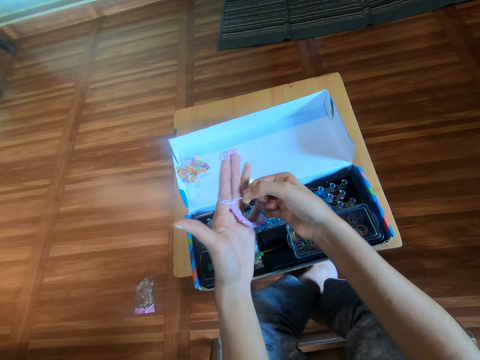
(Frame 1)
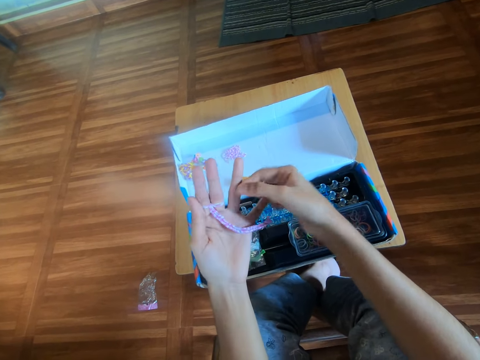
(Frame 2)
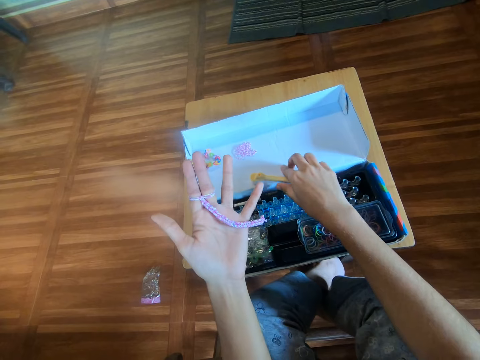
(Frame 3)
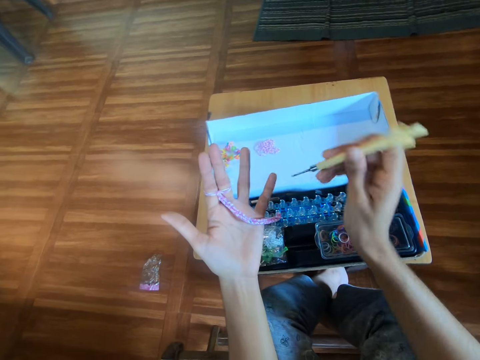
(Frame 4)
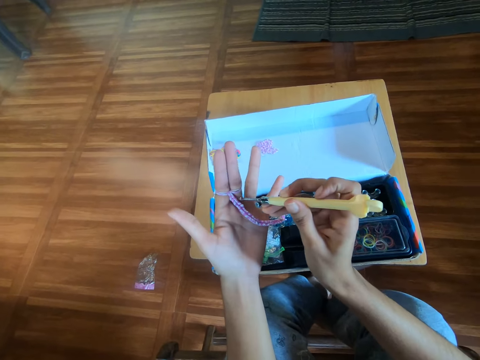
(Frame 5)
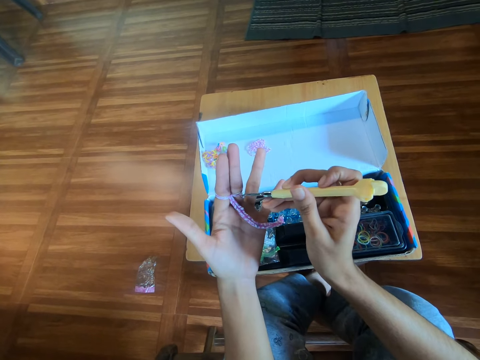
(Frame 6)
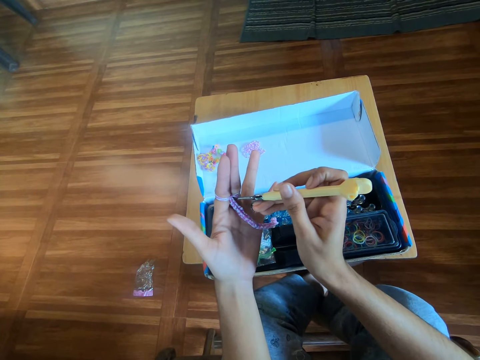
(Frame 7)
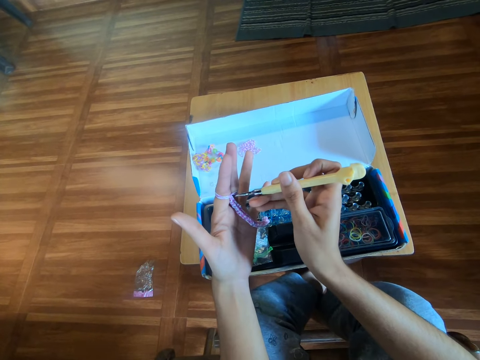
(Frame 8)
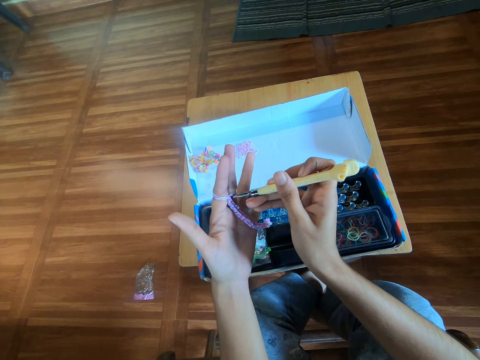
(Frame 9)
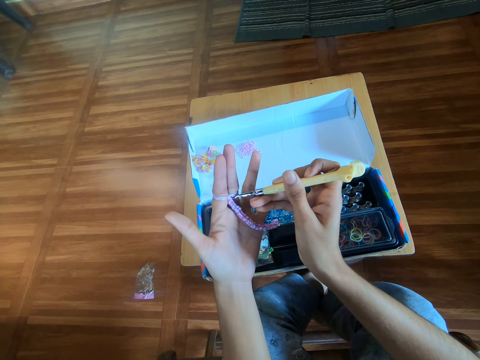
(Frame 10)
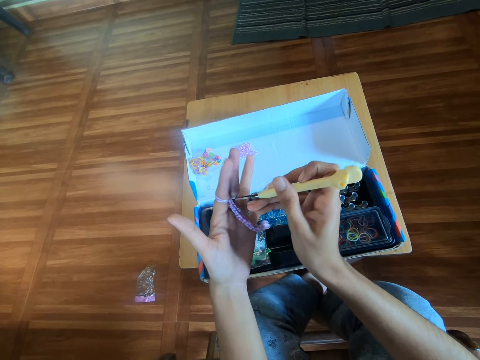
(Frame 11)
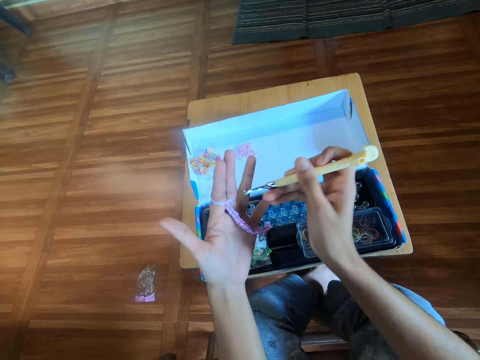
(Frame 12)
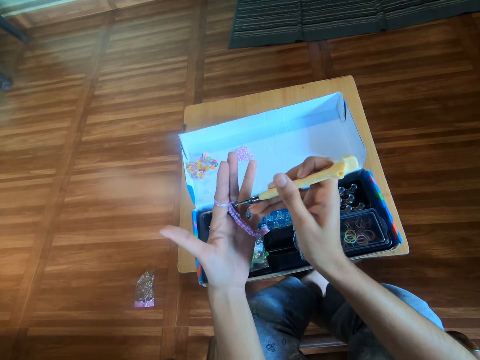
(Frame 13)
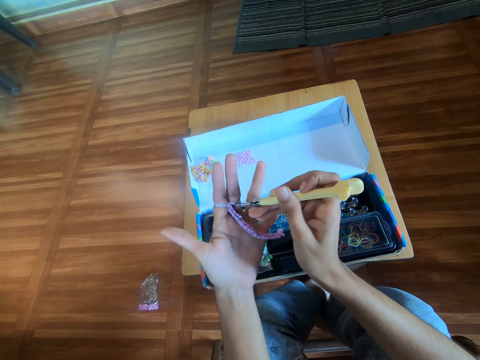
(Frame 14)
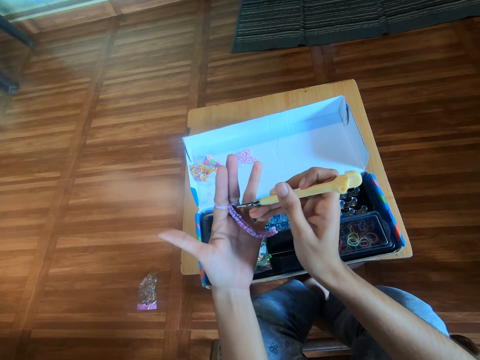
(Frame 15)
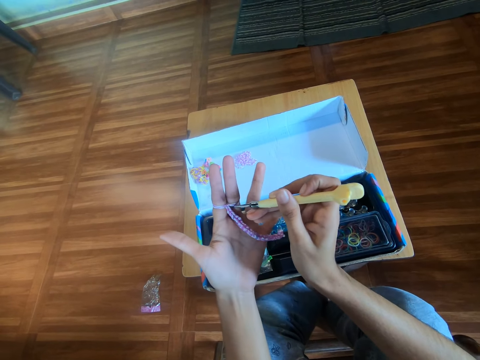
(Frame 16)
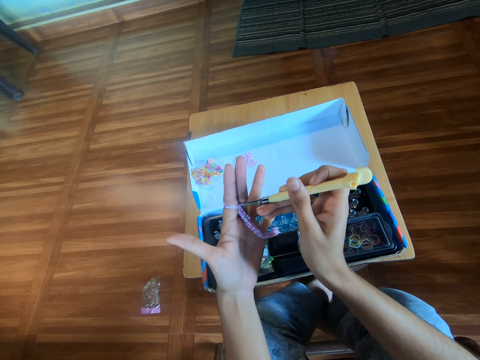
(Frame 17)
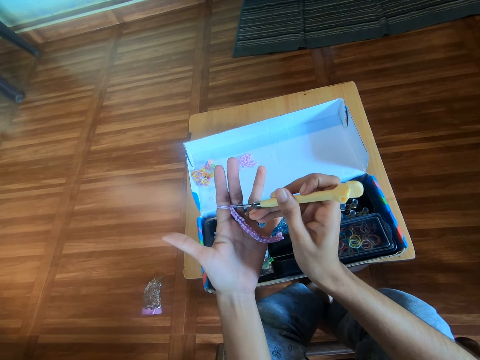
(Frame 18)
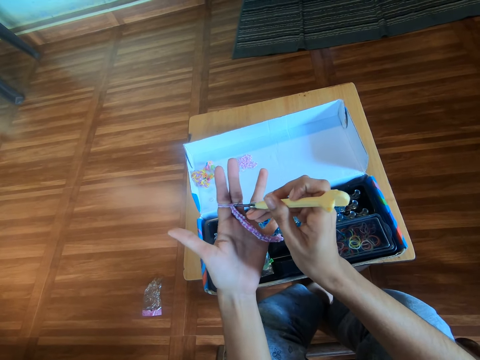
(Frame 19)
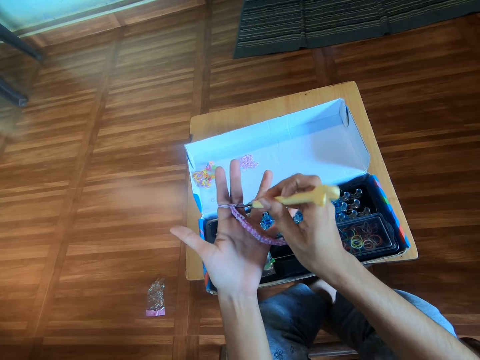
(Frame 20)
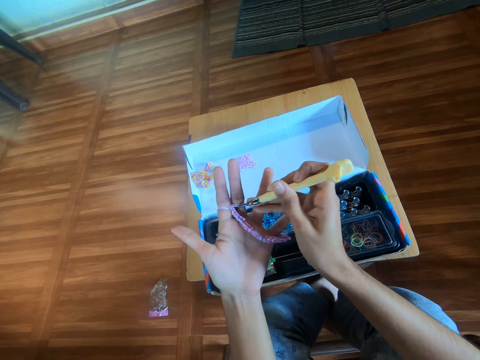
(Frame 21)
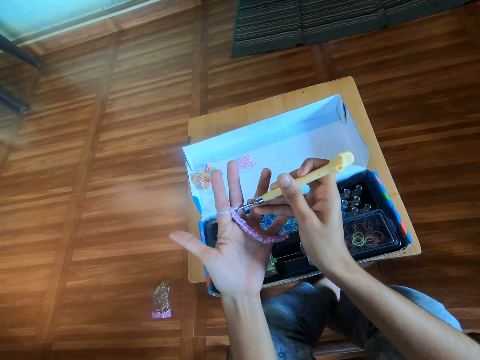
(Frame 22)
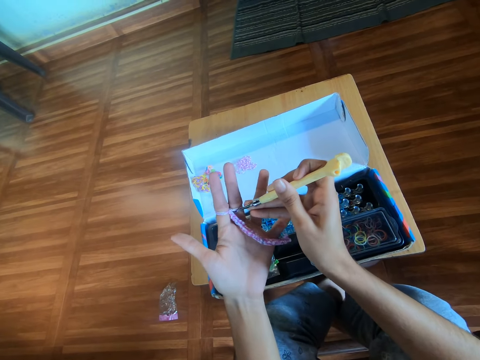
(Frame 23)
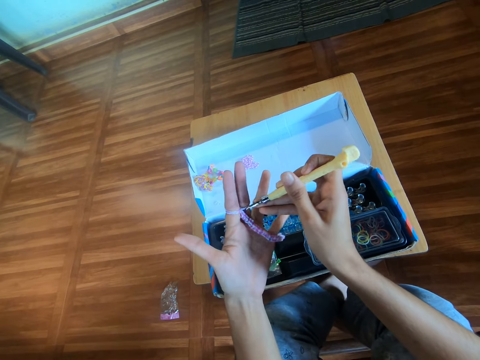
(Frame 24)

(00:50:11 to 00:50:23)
The camera wearer picks a crochet hook from the pack with the right hand. They hook a rubber band on the left finger with the hook in the right hand.

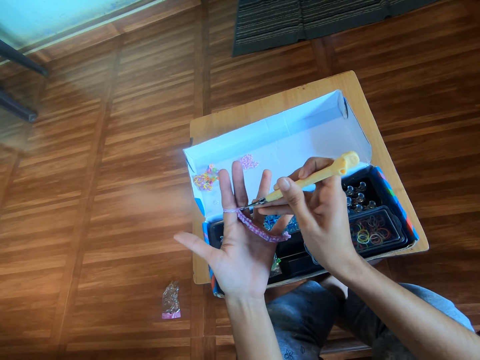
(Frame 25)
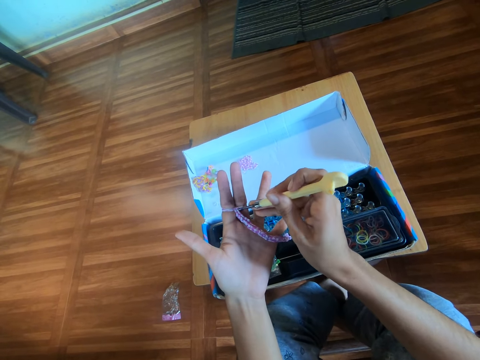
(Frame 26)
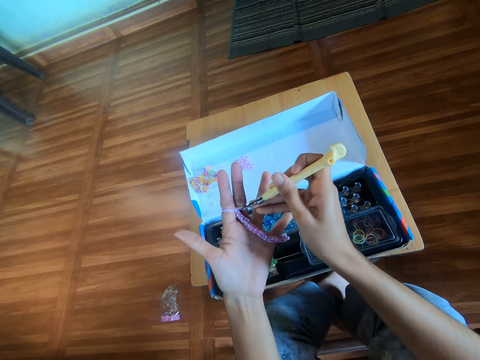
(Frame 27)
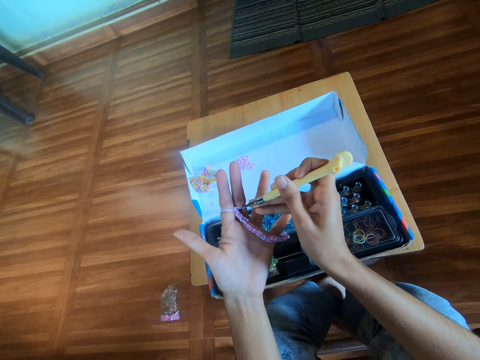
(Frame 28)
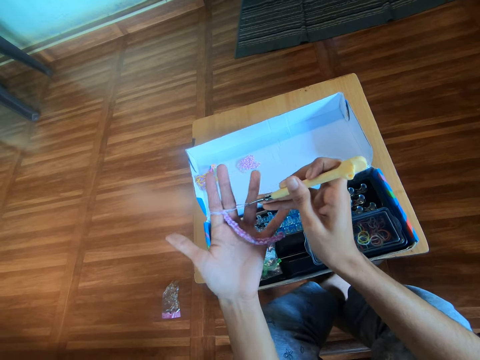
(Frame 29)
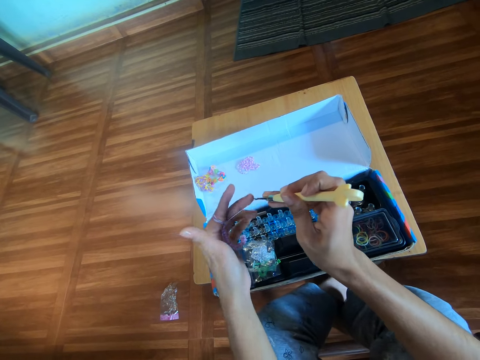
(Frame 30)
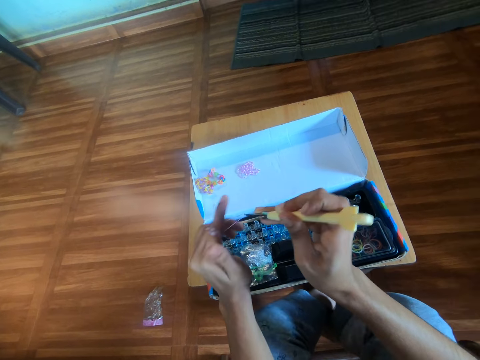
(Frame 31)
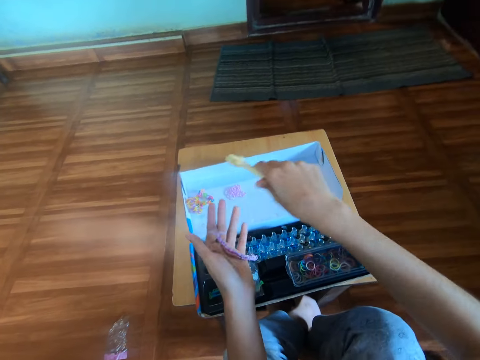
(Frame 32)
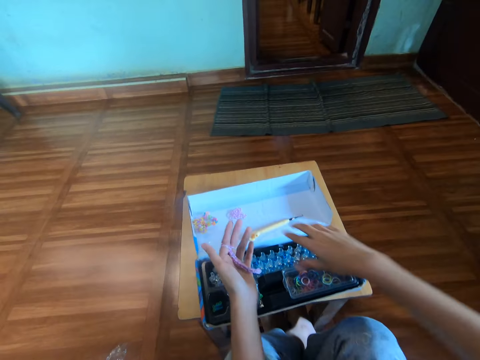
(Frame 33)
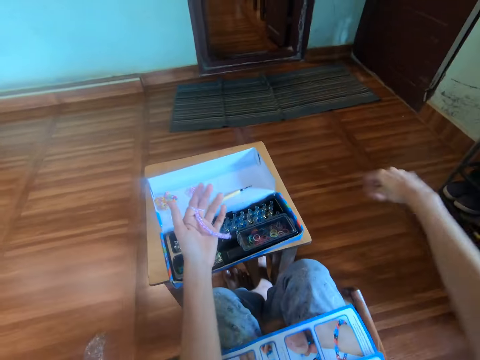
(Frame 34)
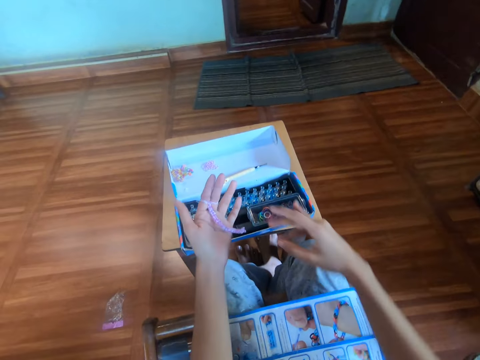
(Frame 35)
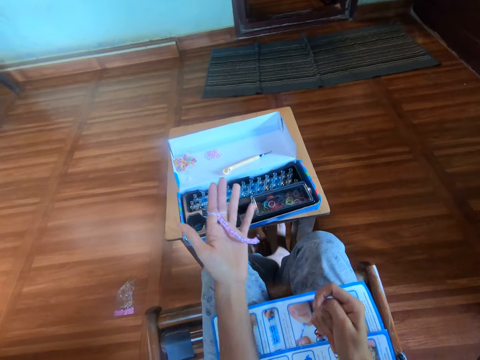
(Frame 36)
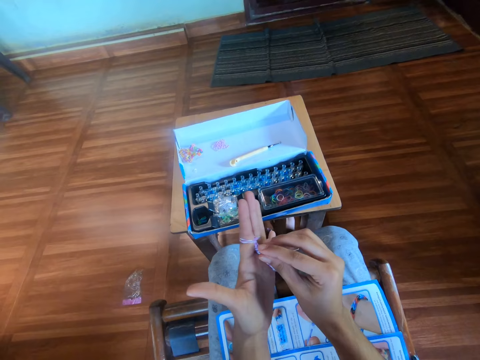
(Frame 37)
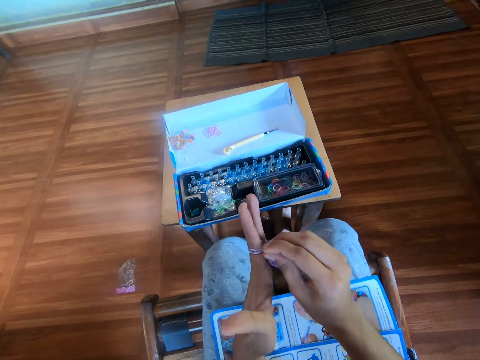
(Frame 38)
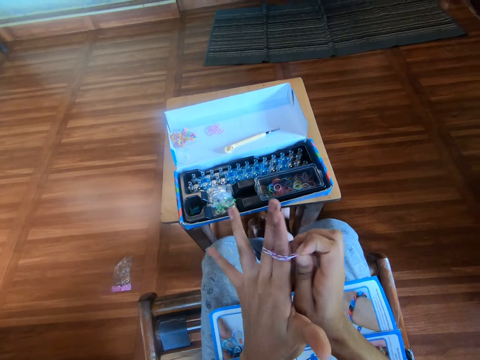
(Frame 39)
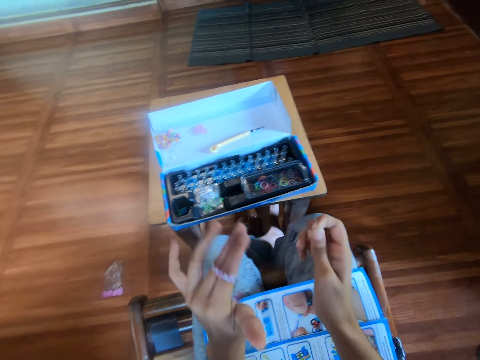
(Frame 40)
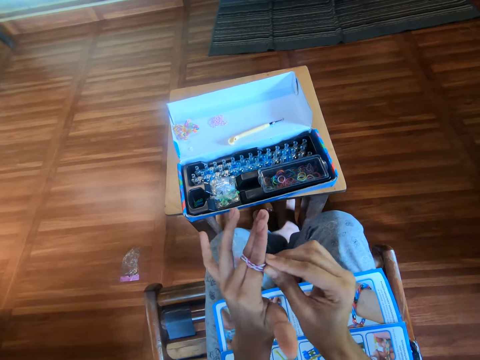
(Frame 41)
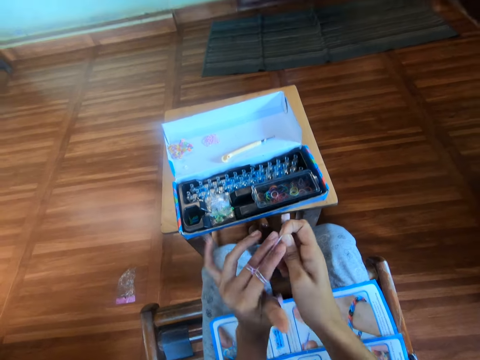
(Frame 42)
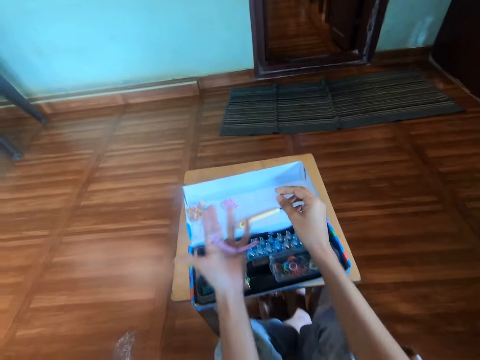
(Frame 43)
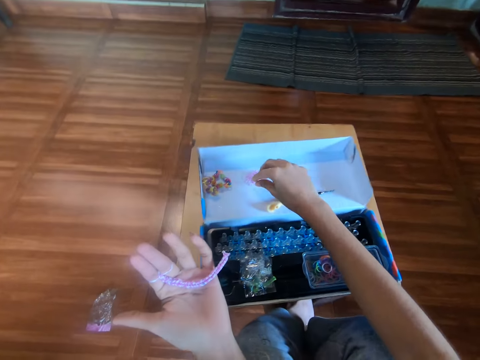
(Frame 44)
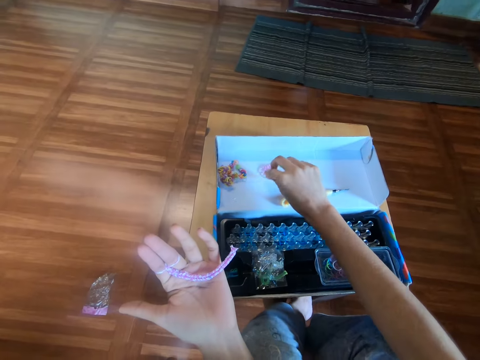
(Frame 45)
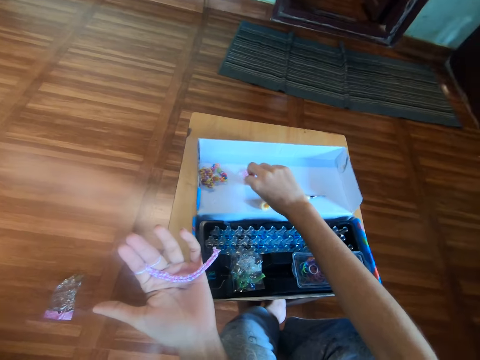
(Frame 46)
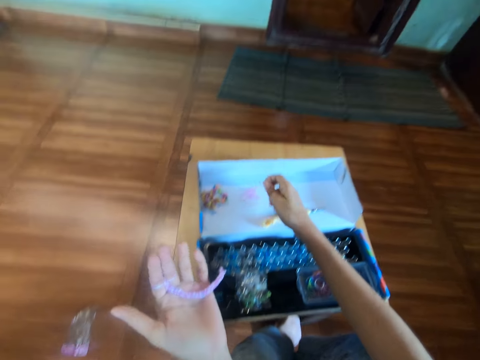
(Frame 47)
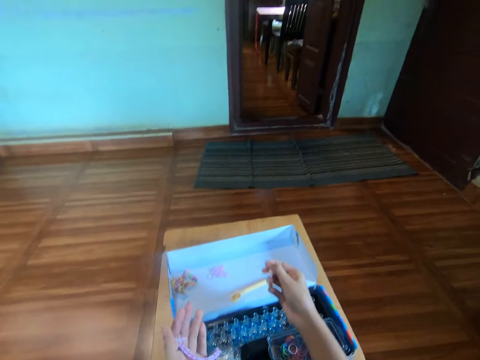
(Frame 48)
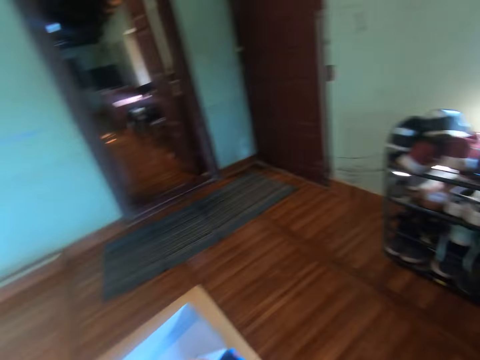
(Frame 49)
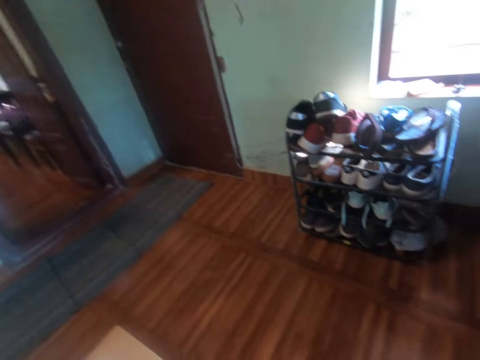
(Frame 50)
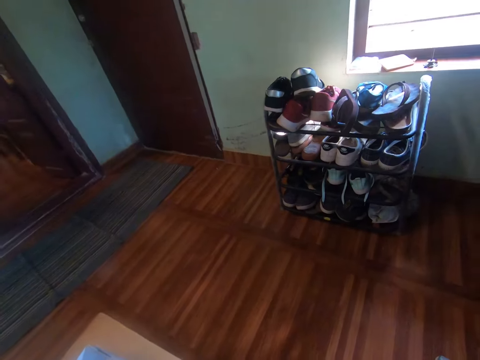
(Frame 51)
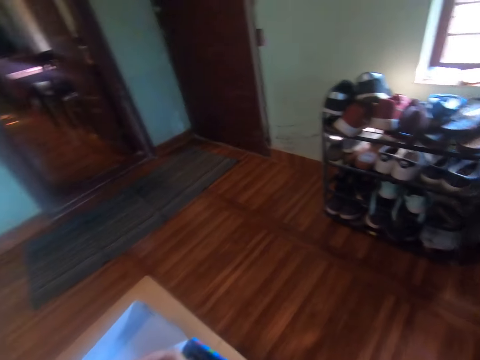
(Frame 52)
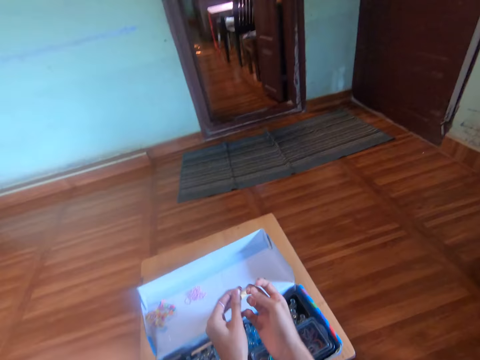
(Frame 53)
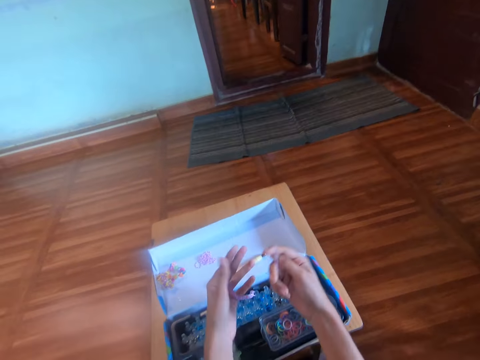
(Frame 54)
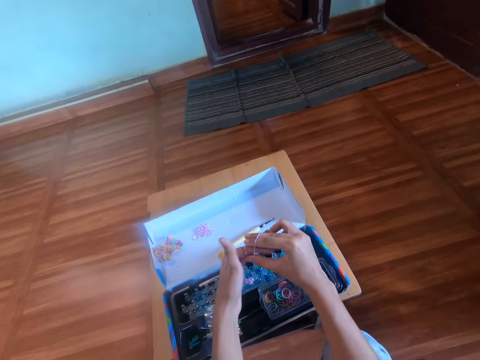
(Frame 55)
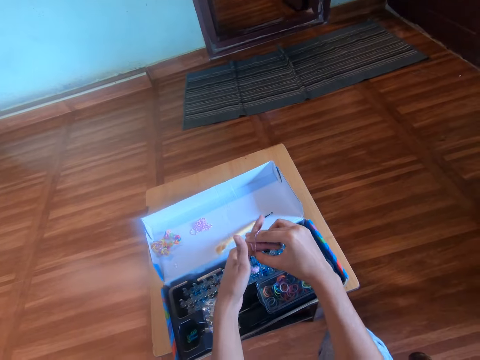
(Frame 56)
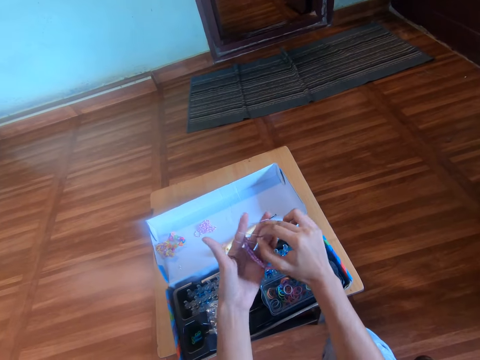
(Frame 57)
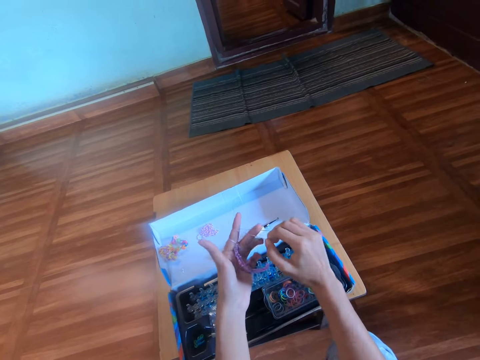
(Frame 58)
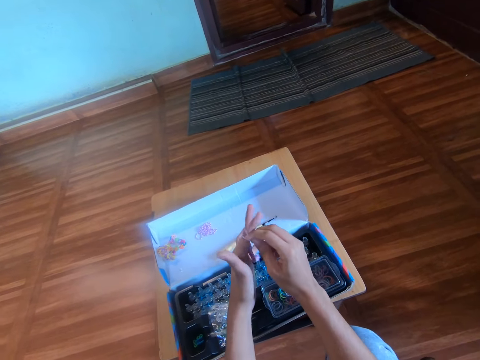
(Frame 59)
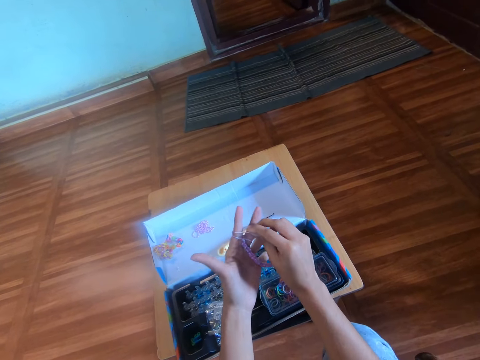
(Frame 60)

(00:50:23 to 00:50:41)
The camera wearer moves a rubber band over the left finger with a hook in the right hand. They drop the hook on the pack with the right hand. They shake the right hand. They stretch the right hand. They move the rubber band over the left finger with the right hand. They knit the bracelet. They pick a rubber band from the pack with the right hand. They look at the shoe rack. They wear the rubber band on the left hand with the right hand. They knit the bracelet.
